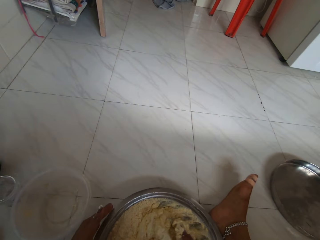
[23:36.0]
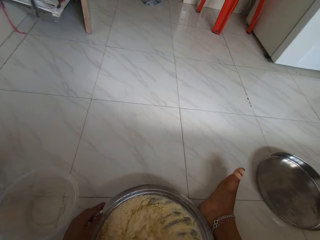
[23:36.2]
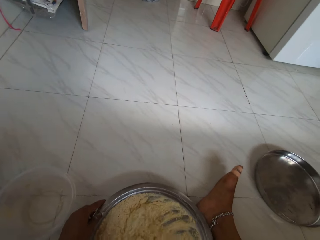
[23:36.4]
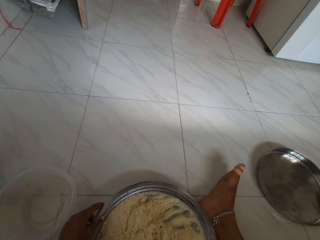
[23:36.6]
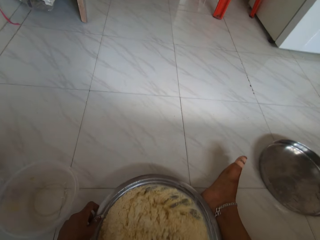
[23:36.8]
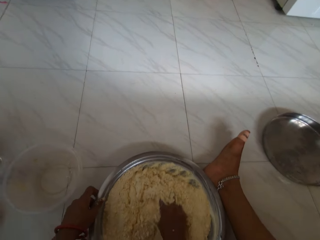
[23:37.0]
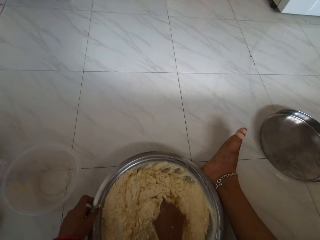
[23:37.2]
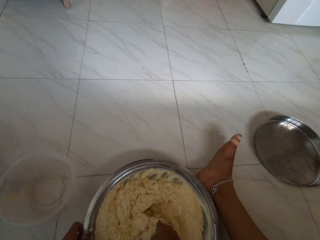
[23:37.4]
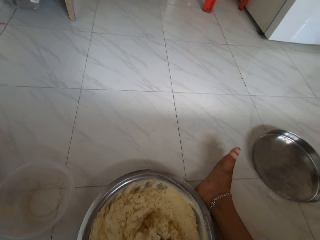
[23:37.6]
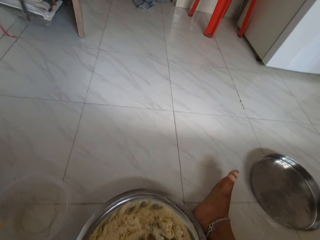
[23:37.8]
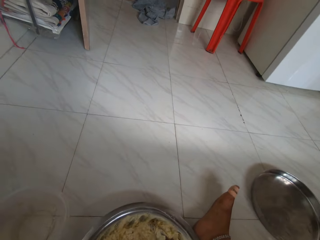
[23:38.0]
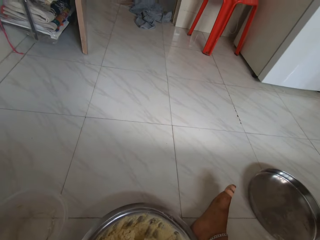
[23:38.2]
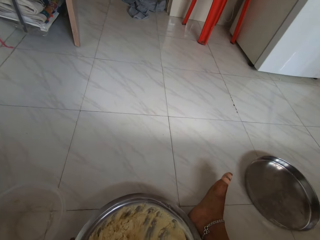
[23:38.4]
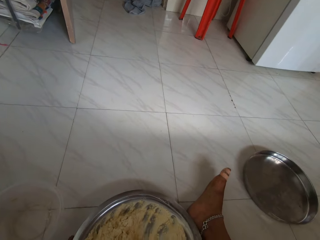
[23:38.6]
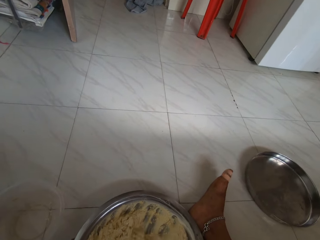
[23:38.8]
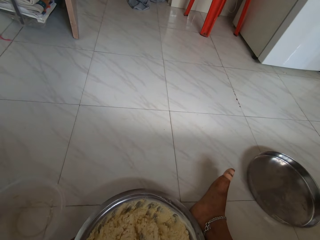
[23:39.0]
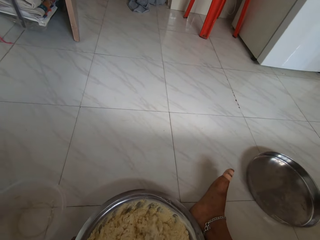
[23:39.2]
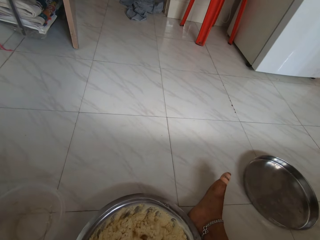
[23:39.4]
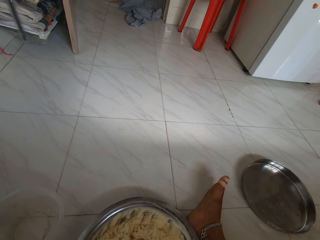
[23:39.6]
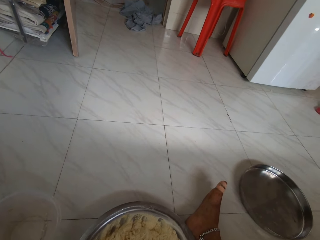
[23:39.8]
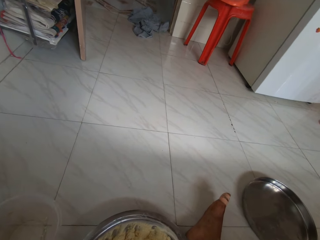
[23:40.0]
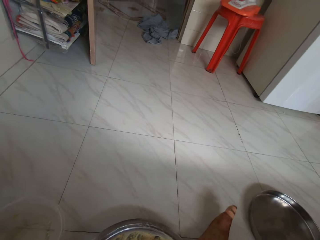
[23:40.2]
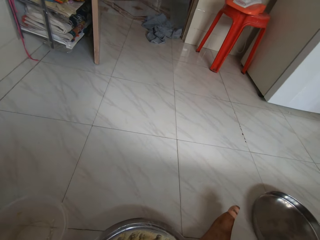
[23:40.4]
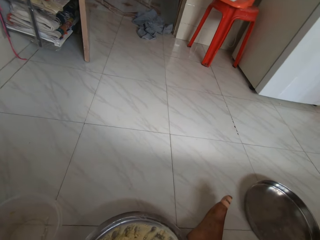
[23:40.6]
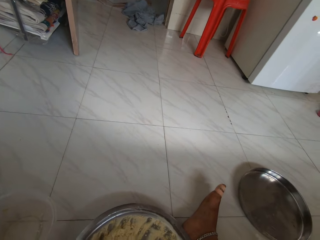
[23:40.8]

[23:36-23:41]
The camera wearer holds the tray on the ground with her left hand and adjusts the tray on the ground with her left hand.

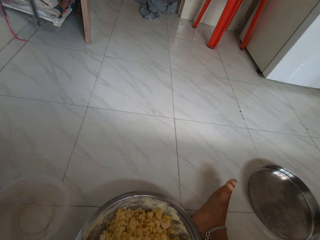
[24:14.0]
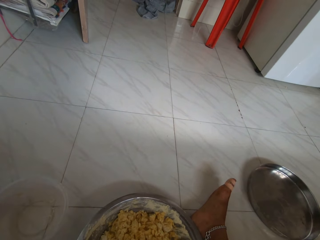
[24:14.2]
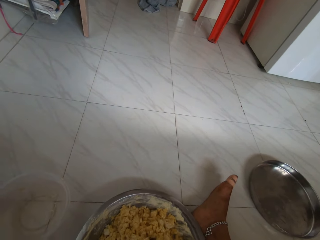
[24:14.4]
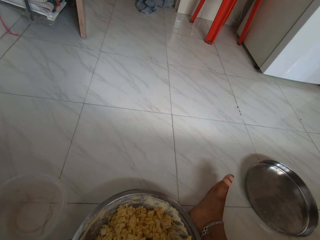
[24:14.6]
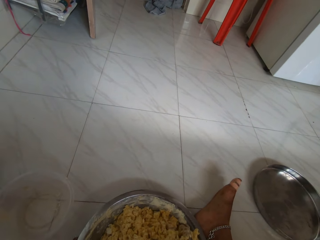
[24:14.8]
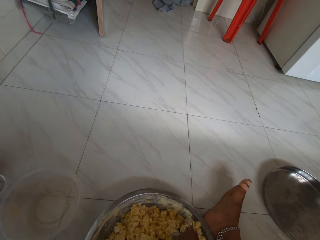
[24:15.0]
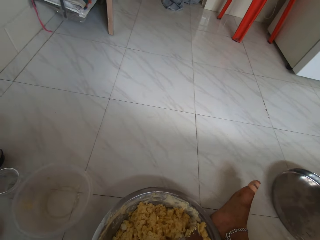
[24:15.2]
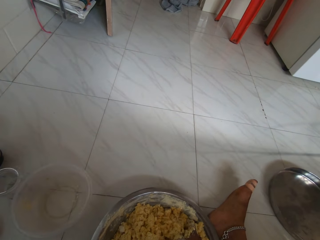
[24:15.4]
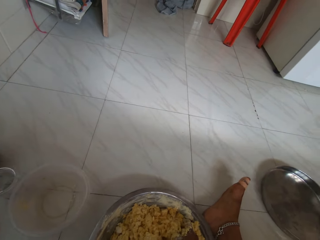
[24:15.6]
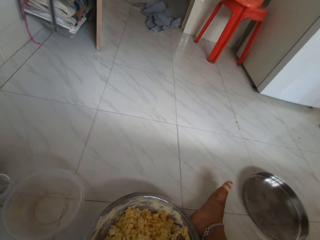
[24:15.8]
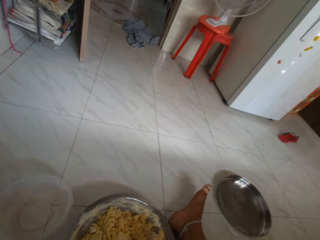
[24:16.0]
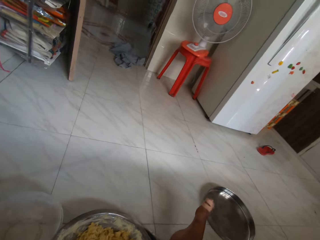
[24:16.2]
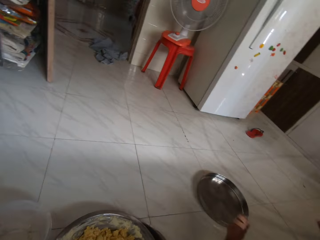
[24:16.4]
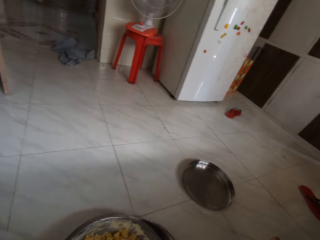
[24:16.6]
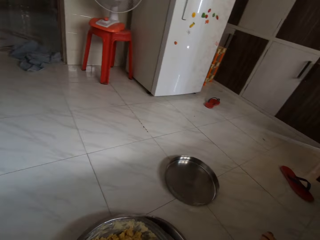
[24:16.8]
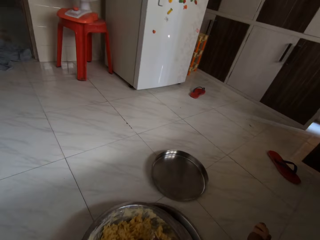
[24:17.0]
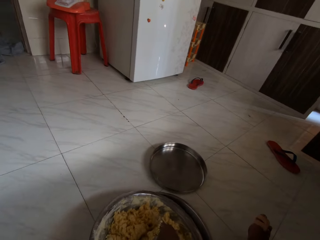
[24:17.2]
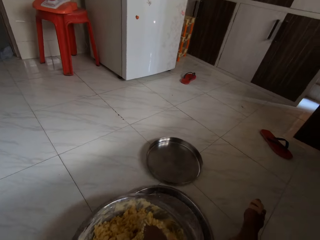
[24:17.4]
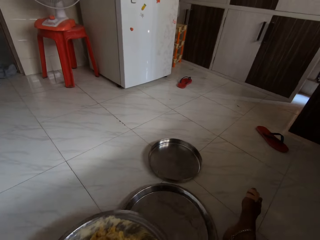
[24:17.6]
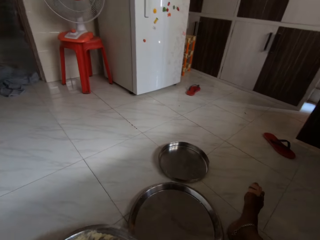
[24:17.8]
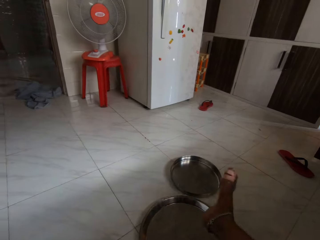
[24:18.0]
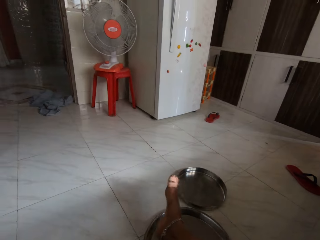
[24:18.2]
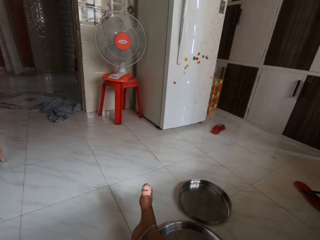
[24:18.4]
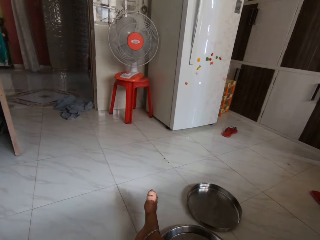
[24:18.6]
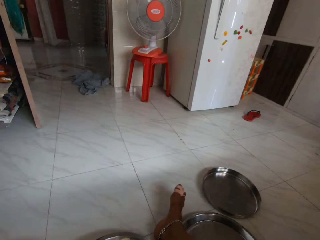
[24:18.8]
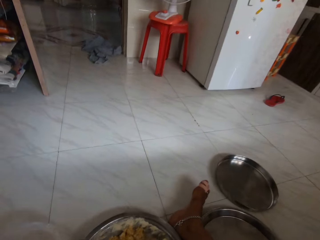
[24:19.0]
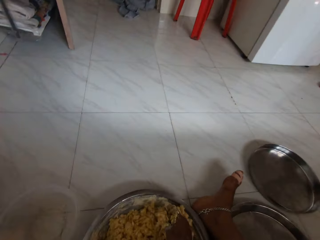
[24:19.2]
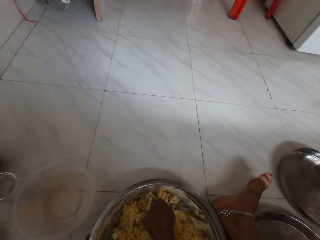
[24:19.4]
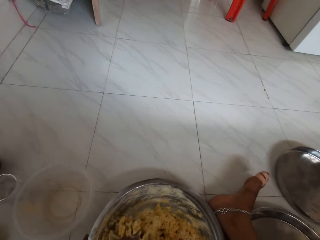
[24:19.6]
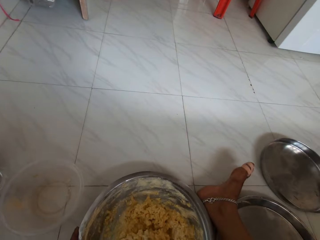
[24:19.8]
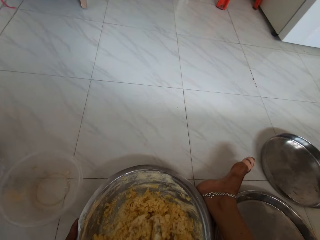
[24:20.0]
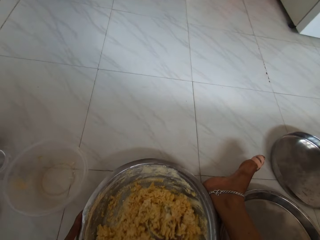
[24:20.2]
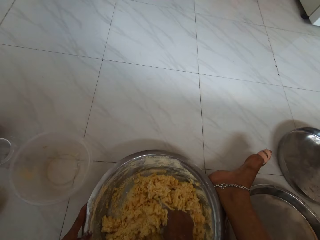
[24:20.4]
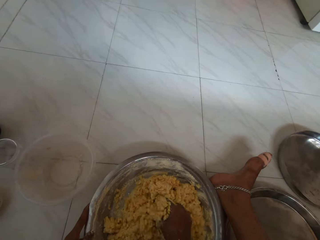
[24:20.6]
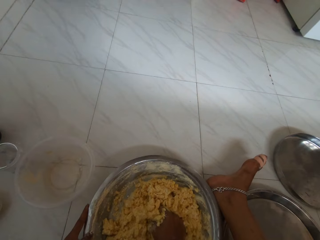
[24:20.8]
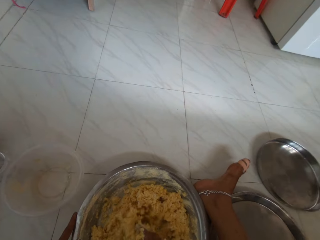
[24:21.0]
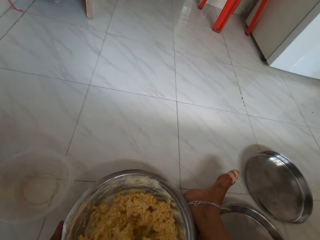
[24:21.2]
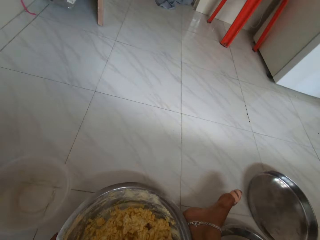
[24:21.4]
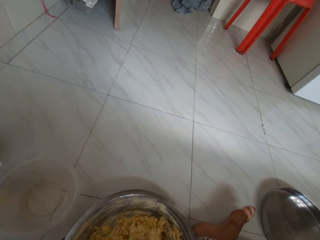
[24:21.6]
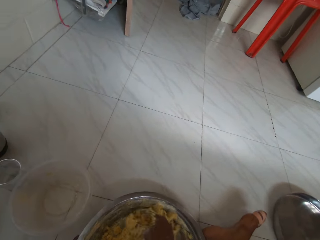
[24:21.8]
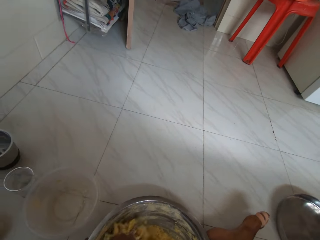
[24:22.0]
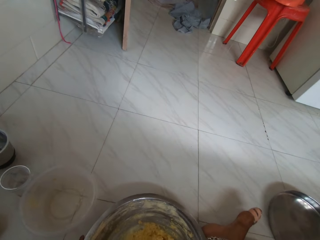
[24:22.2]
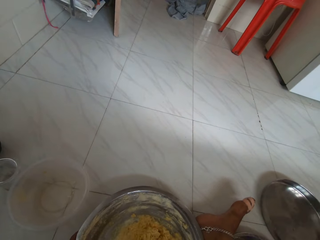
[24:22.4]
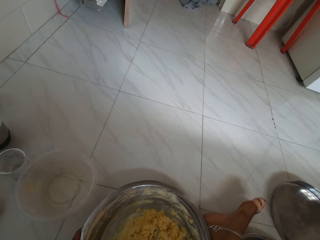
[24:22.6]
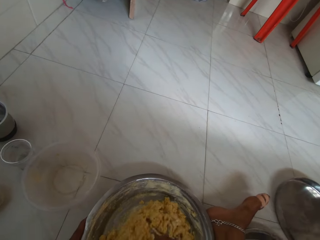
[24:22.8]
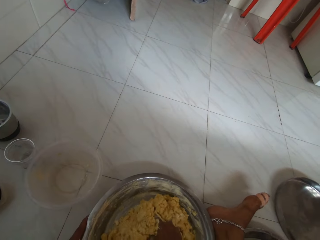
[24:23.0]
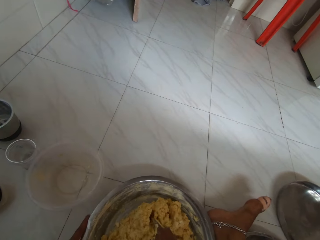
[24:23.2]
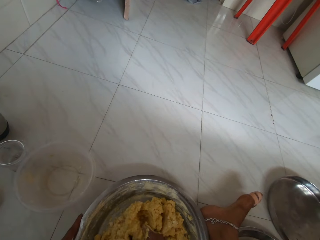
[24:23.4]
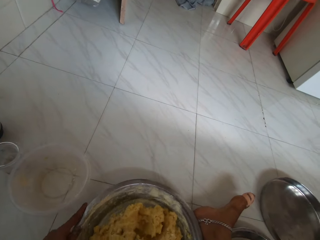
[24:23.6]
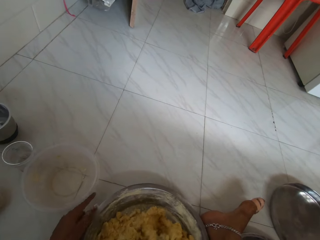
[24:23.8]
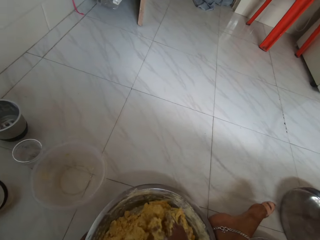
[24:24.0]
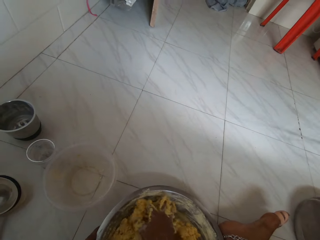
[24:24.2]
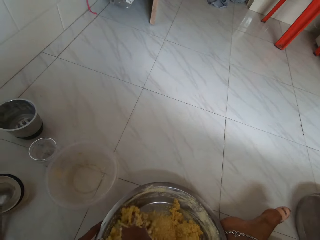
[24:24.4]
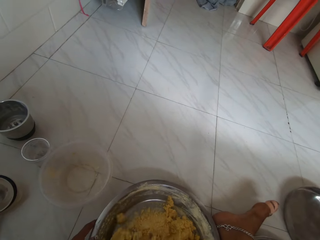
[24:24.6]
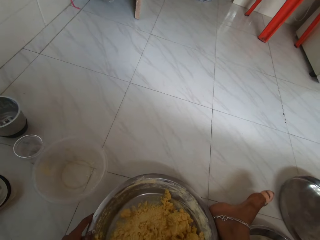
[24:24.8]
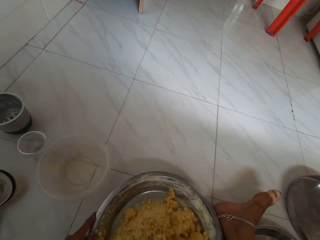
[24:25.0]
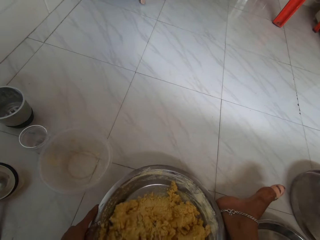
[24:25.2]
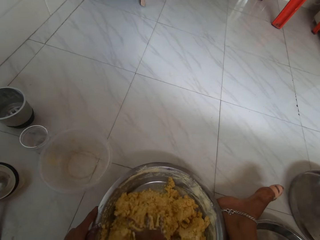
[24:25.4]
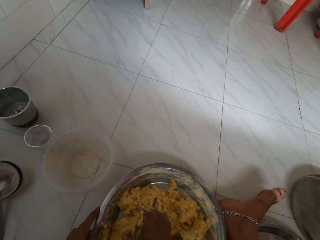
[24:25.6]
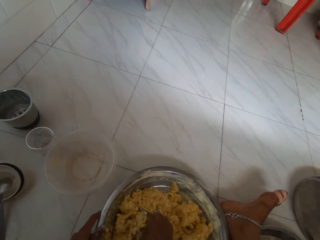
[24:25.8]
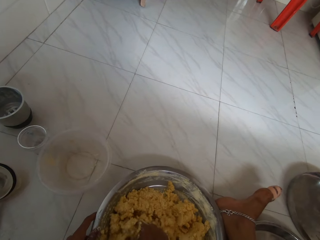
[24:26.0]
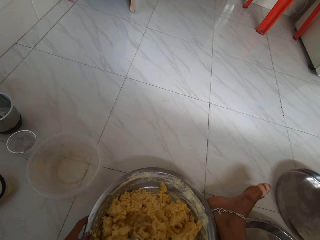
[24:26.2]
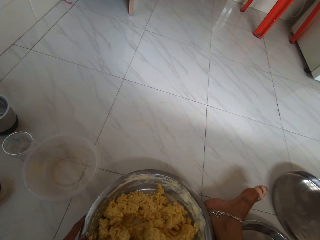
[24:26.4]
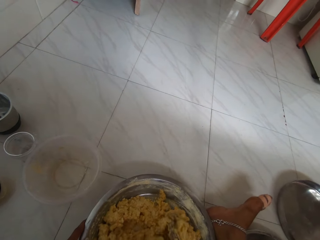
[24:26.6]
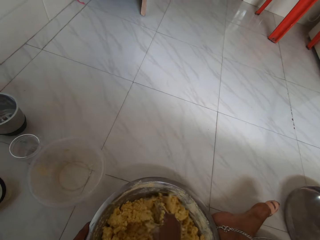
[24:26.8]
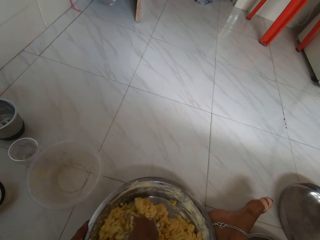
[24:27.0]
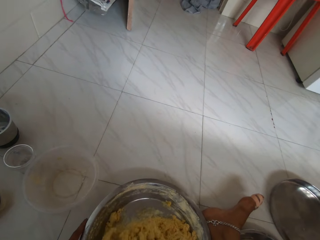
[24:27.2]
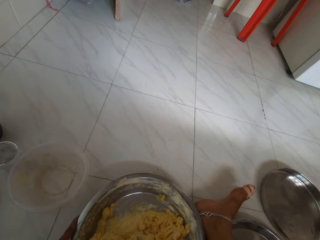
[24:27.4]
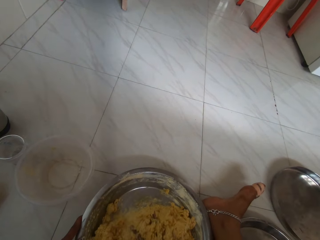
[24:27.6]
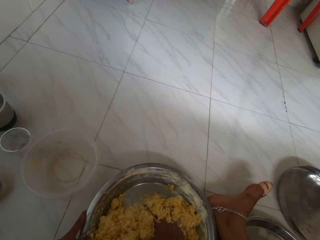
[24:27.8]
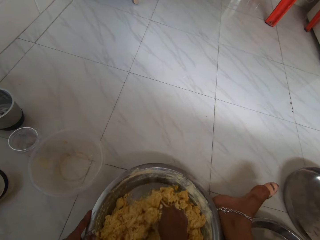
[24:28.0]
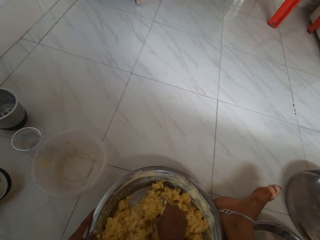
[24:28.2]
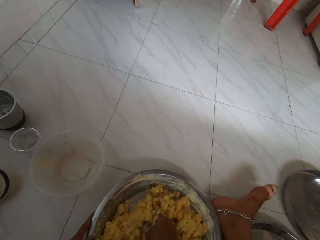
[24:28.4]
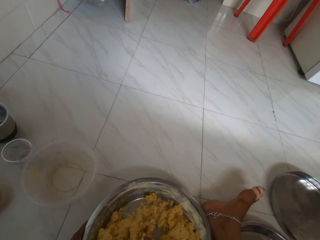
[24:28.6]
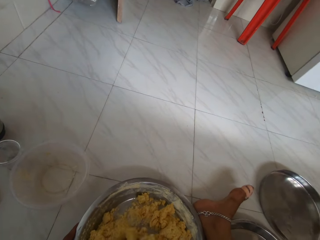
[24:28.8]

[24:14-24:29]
The camera wearer lifts the tray on the ground with both hands. She drops a tray under the tray in her hands on the ground. She pushes away a plate. She lowers the tray in her hands on the ground. She adjusts her right leg. She mixes the potato flour with the paste in the tray into dough with her right hand. She adjusts the tray on the ground with her left hand.

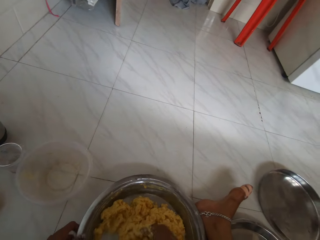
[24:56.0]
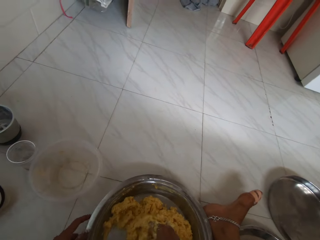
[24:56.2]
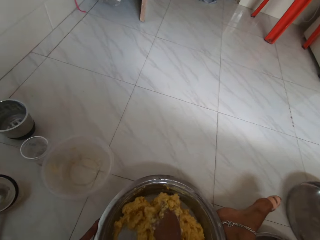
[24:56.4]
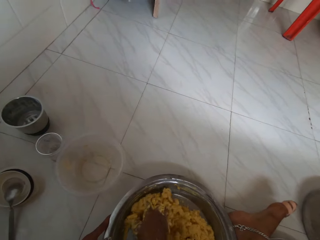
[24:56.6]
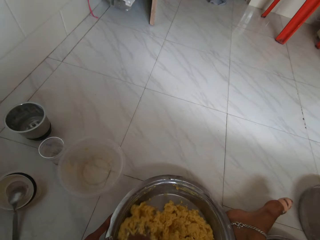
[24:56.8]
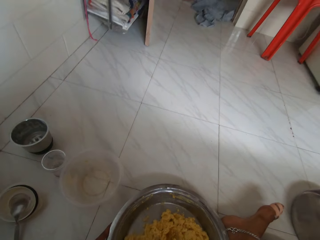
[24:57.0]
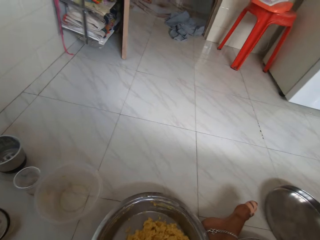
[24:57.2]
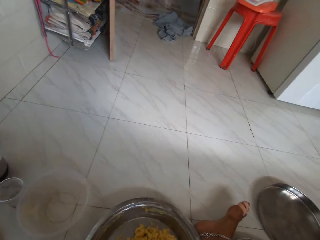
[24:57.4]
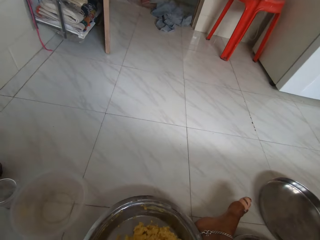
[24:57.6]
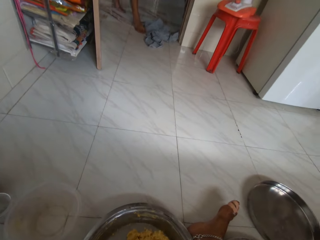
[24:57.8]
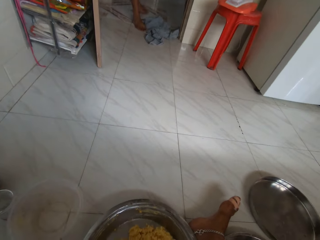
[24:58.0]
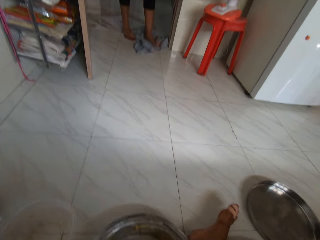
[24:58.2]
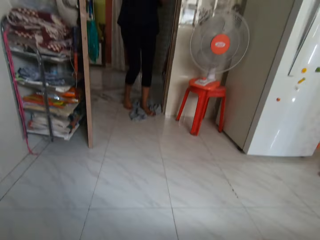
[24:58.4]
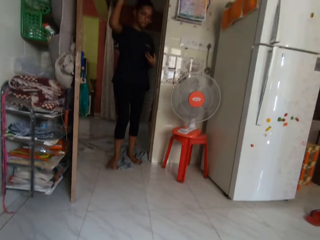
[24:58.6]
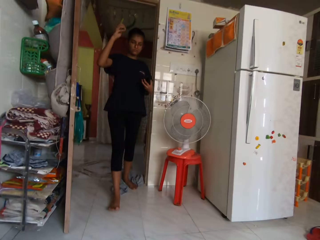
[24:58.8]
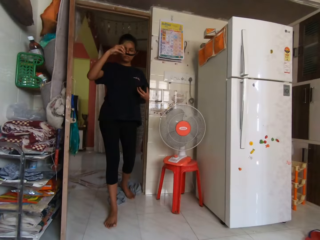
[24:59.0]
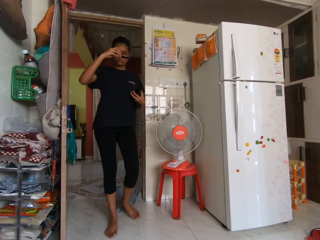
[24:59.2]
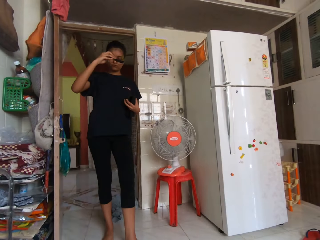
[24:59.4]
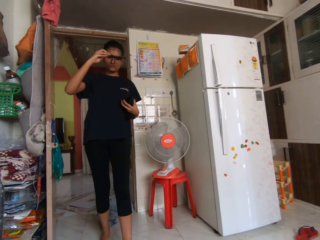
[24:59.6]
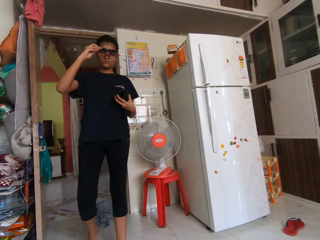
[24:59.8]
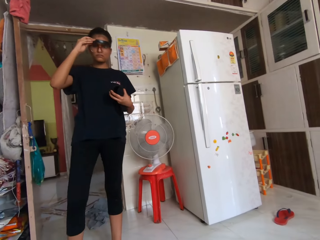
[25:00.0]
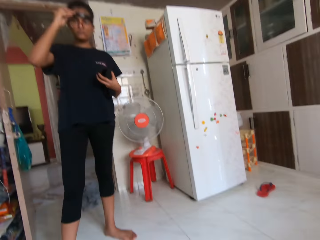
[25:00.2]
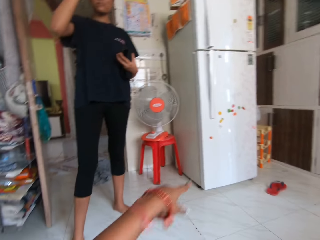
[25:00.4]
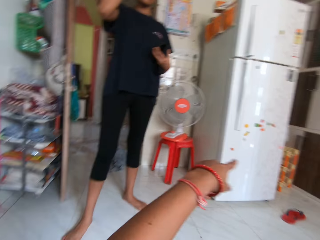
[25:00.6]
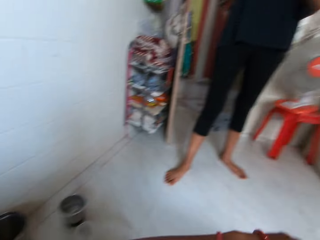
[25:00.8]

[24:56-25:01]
A lady walks into the kitchen. The lady wears a pair of sunglasses on her face with her right hand. The camera wearer interacts with the lady. She gesticulates with her left hand.
